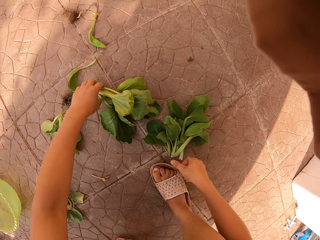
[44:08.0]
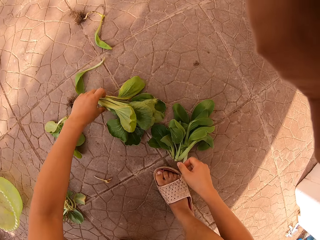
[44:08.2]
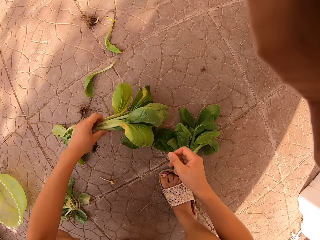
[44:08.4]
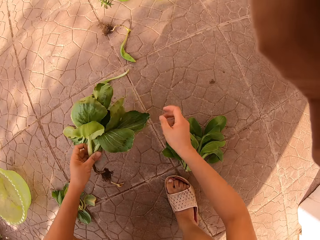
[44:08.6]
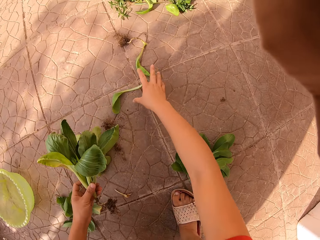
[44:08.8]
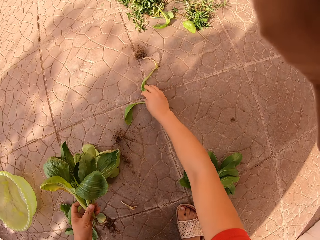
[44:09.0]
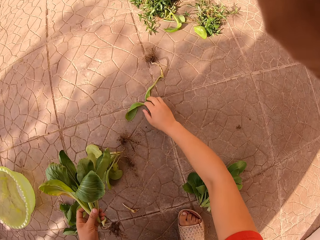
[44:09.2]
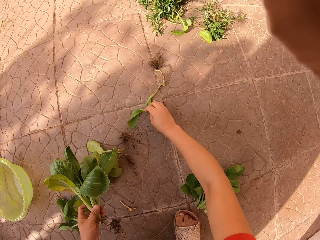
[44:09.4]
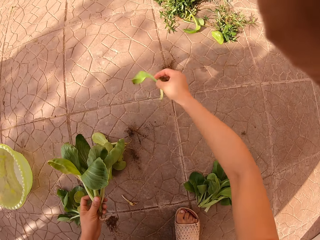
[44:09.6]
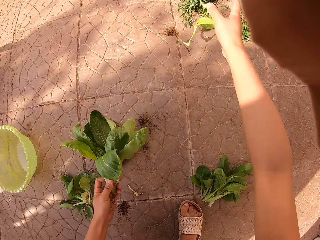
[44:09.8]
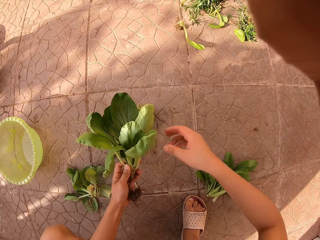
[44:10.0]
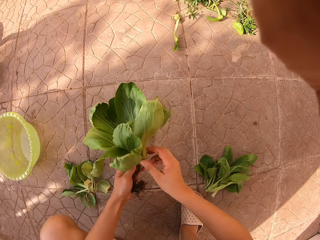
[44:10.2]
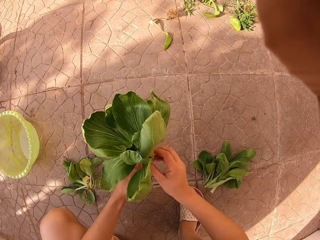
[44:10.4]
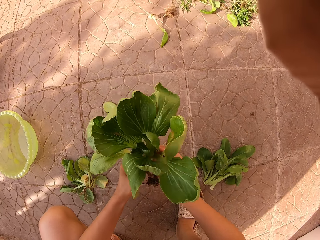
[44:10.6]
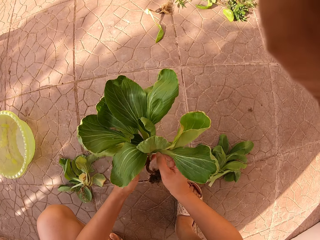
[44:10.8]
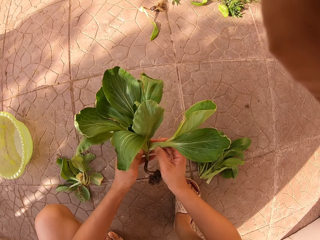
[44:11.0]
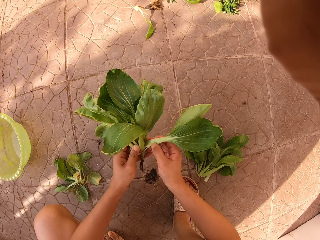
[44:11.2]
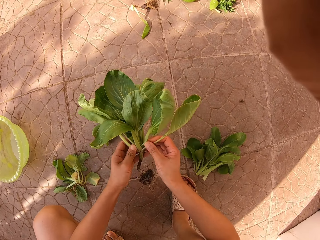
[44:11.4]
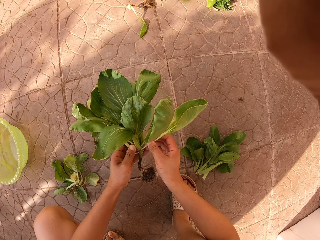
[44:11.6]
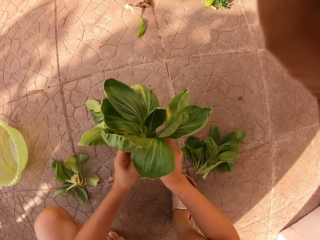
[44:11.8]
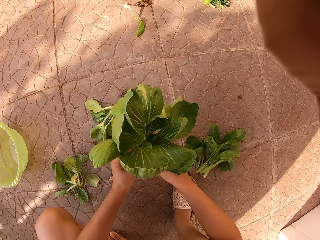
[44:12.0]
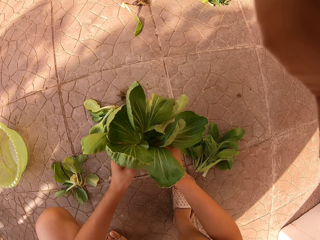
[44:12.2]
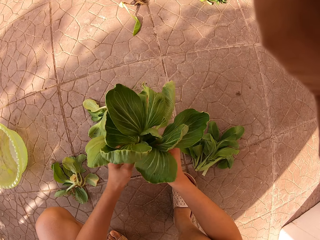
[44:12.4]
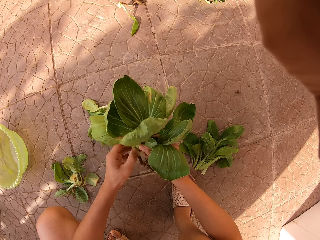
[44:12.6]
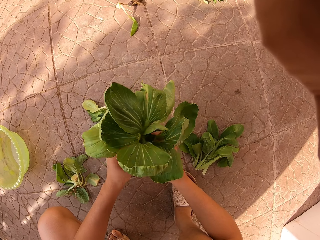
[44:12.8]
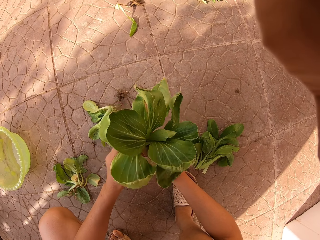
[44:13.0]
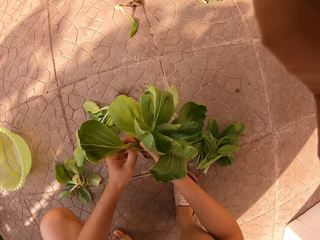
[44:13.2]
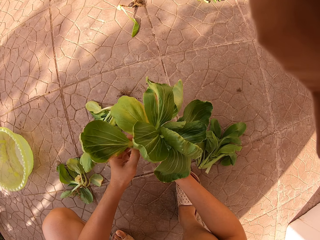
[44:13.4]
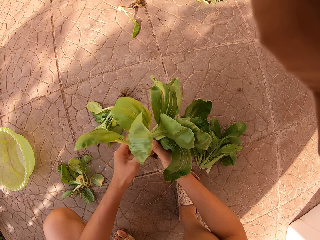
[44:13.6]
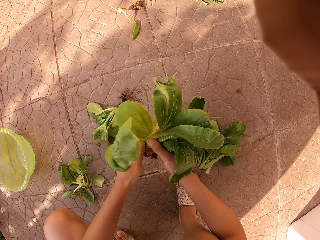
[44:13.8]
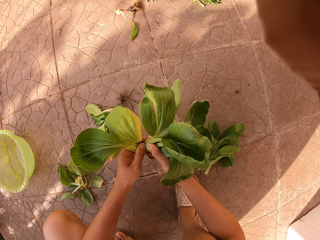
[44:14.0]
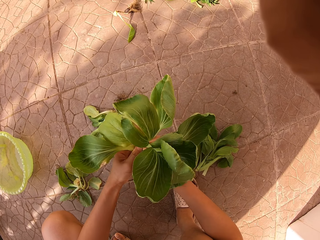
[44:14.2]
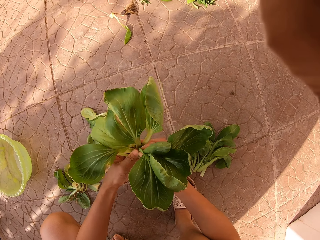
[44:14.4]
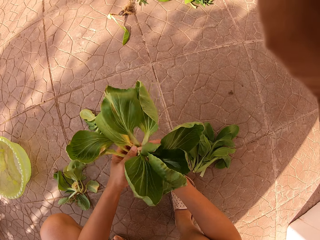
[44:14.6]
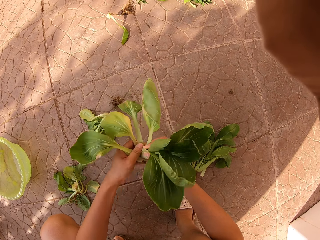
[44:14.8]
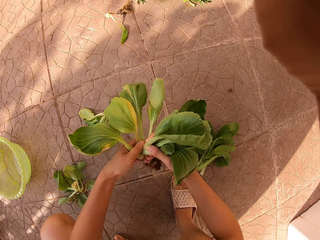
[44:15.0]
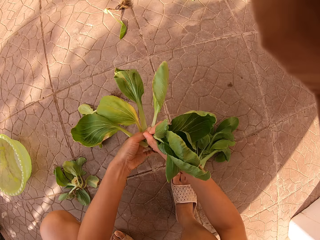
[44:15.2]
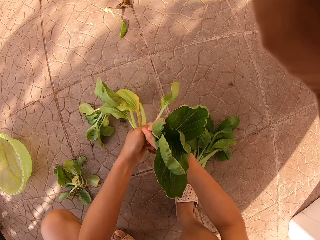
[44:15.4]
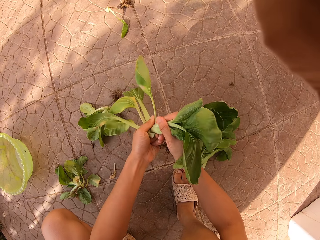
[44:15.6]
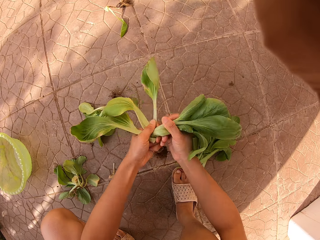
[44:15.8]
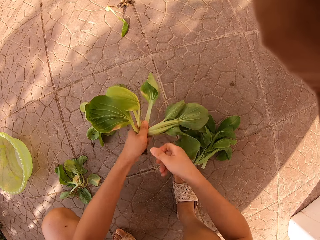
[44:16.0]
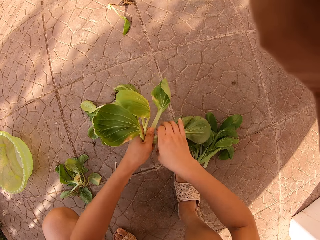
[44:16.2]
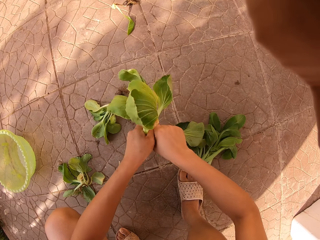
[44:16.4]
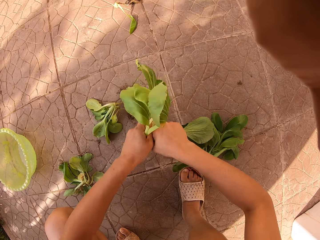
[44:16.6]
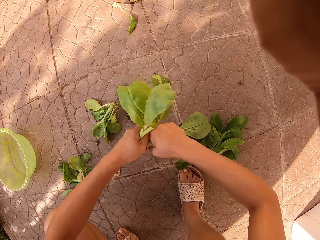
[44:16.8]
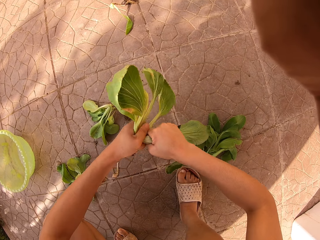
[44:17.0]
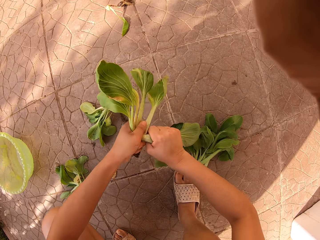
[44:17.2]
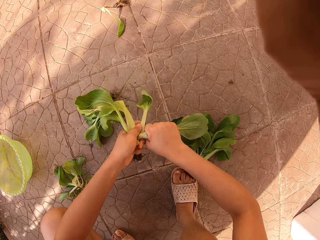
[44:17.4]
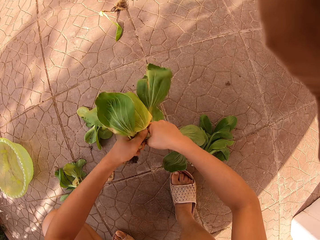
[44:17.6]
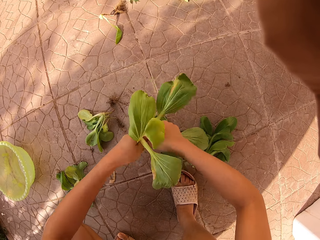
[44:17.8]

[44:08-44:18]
The camera wearer separates plants. They put the part of the spinach on the floor and pick the spinach. They pick a plant from the floor, throw a plant aside and touch a plant. They cut something with their hands.

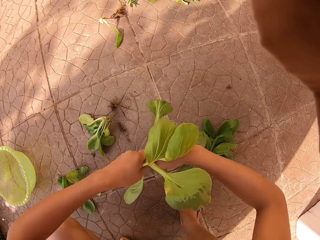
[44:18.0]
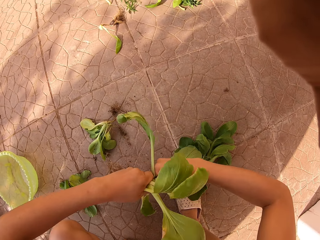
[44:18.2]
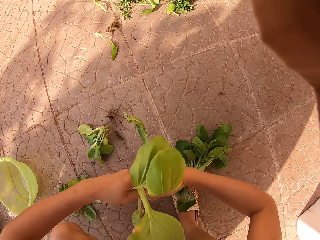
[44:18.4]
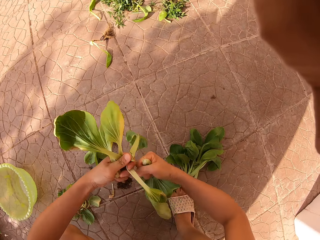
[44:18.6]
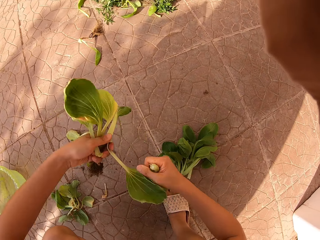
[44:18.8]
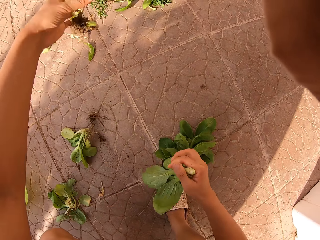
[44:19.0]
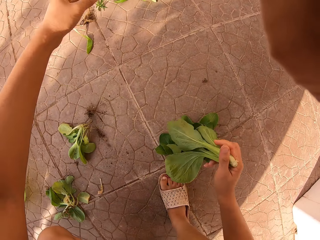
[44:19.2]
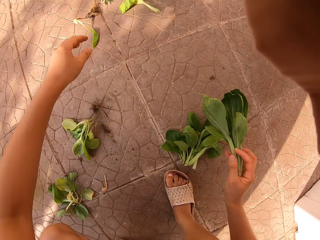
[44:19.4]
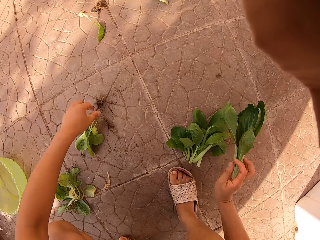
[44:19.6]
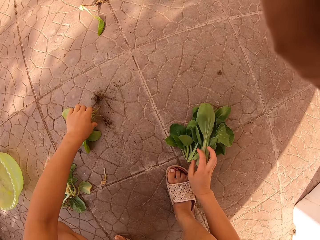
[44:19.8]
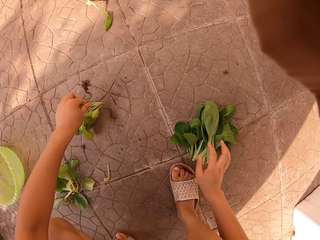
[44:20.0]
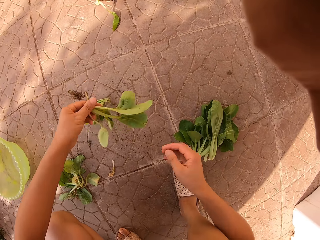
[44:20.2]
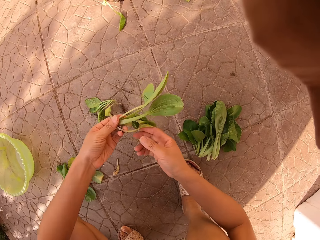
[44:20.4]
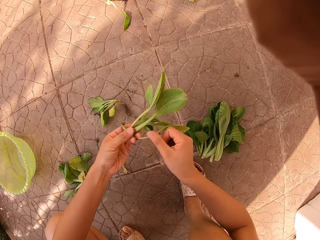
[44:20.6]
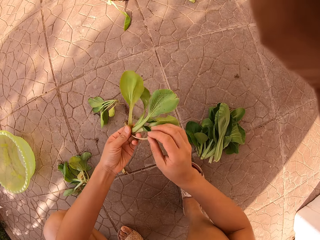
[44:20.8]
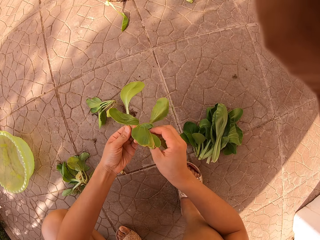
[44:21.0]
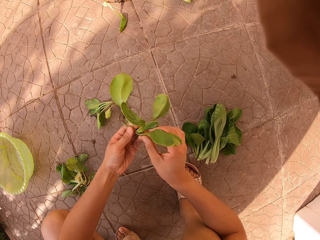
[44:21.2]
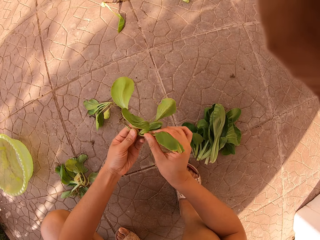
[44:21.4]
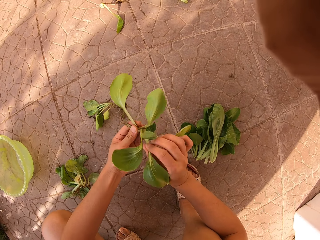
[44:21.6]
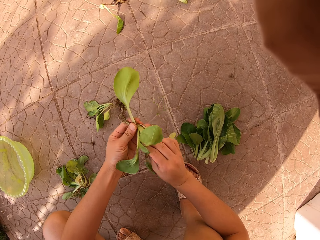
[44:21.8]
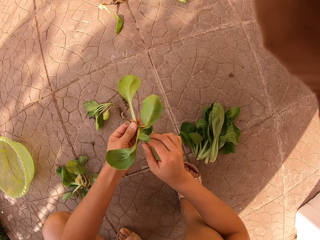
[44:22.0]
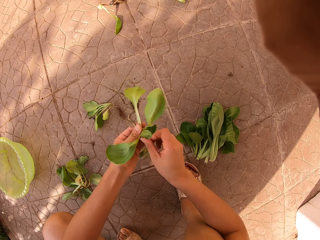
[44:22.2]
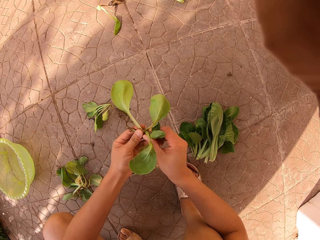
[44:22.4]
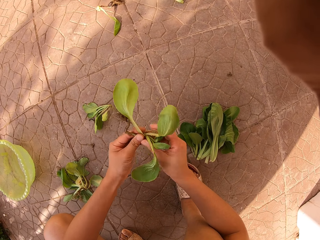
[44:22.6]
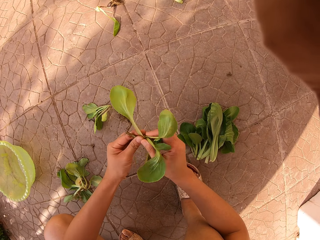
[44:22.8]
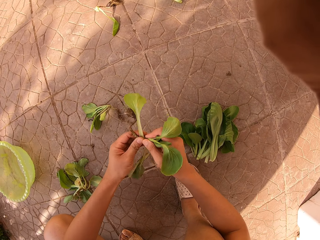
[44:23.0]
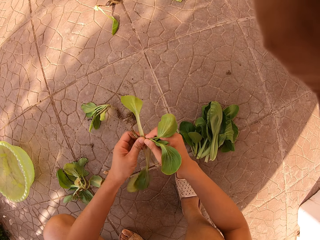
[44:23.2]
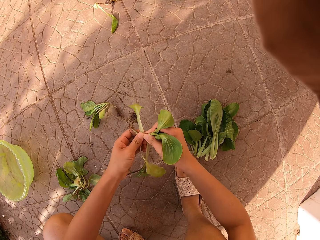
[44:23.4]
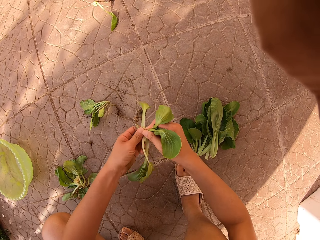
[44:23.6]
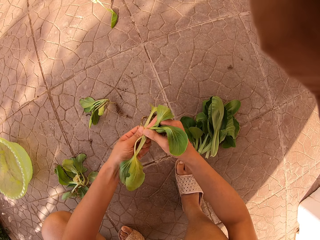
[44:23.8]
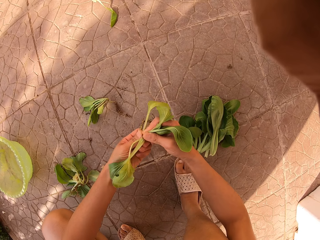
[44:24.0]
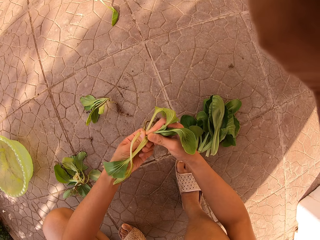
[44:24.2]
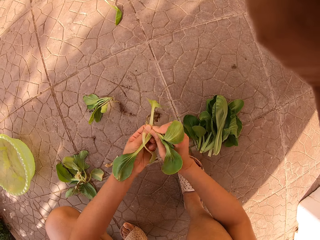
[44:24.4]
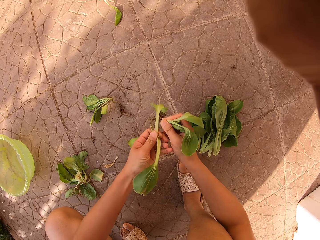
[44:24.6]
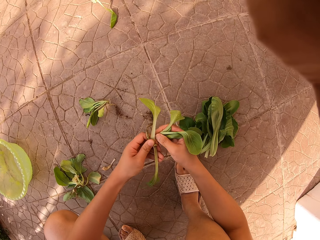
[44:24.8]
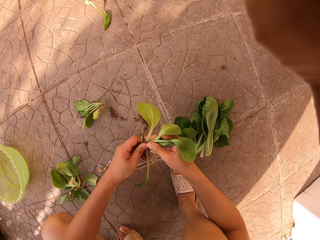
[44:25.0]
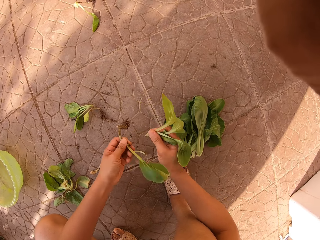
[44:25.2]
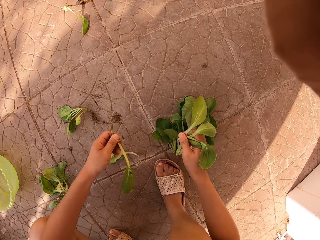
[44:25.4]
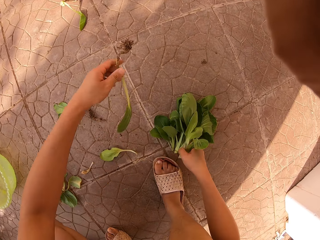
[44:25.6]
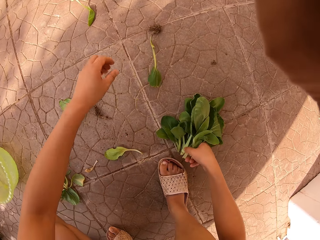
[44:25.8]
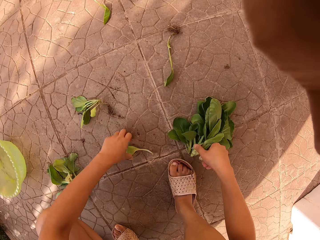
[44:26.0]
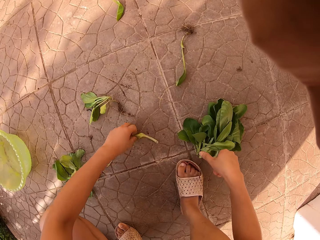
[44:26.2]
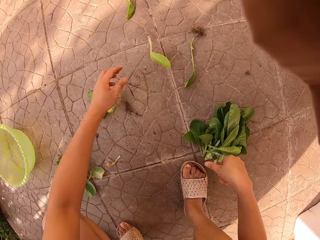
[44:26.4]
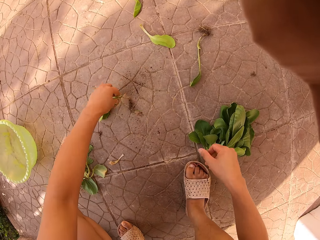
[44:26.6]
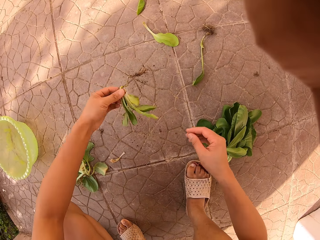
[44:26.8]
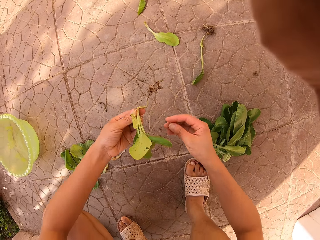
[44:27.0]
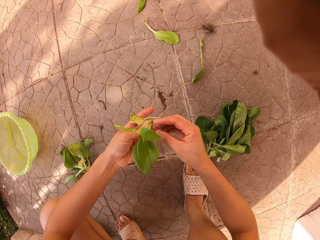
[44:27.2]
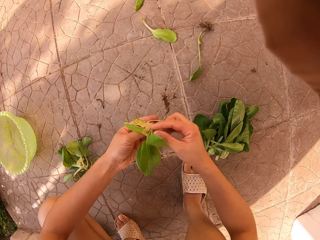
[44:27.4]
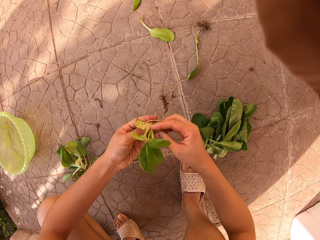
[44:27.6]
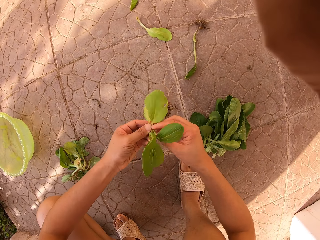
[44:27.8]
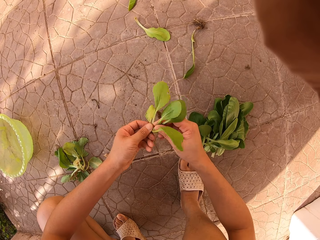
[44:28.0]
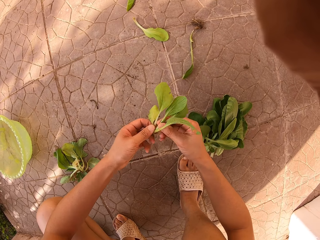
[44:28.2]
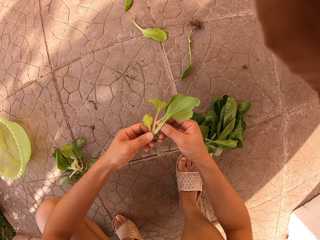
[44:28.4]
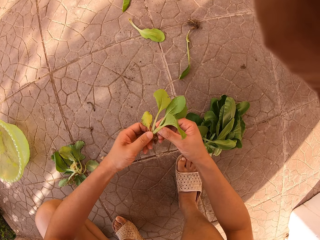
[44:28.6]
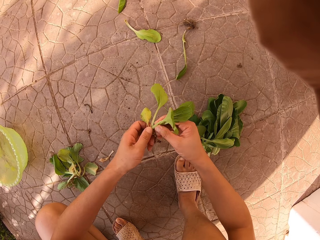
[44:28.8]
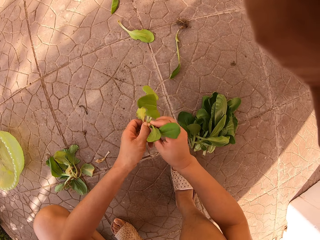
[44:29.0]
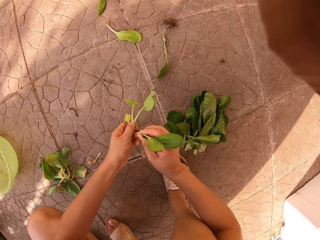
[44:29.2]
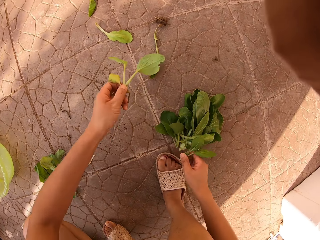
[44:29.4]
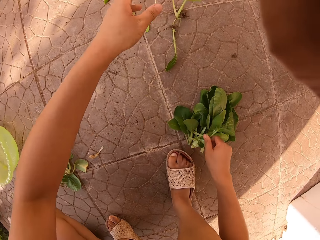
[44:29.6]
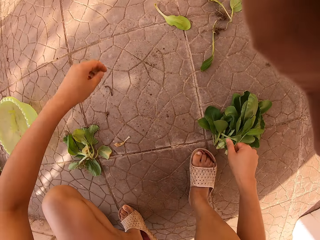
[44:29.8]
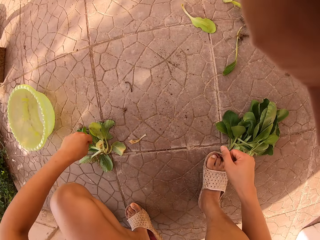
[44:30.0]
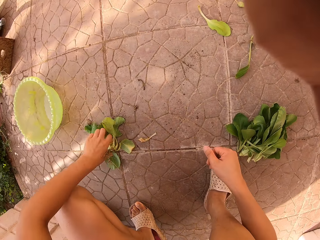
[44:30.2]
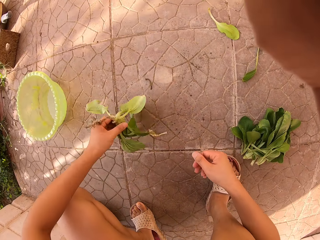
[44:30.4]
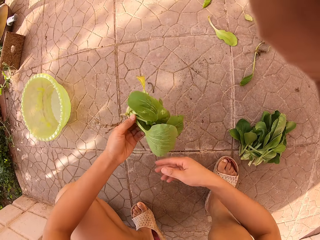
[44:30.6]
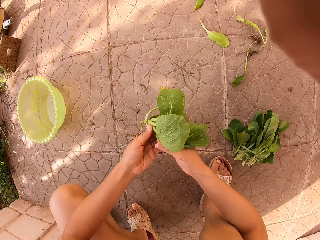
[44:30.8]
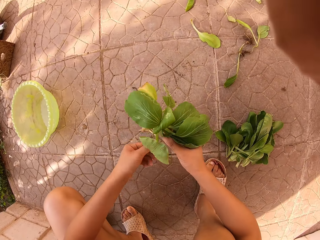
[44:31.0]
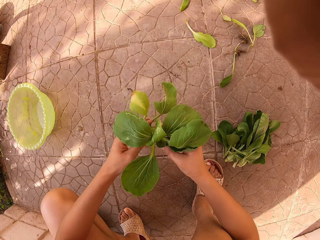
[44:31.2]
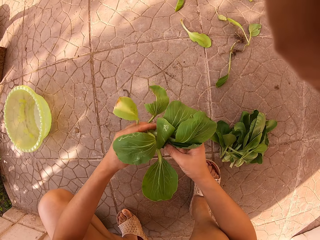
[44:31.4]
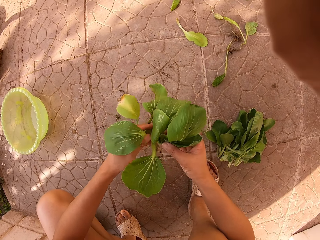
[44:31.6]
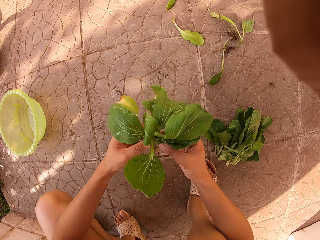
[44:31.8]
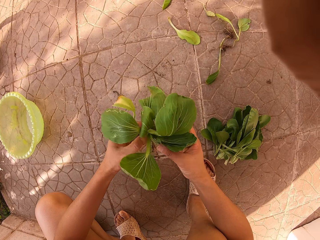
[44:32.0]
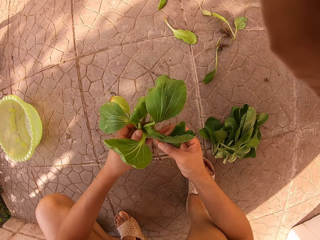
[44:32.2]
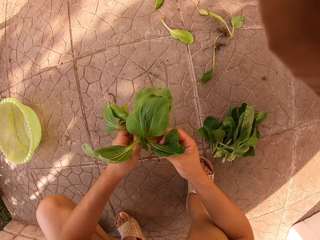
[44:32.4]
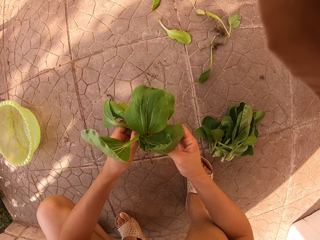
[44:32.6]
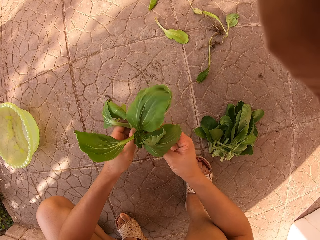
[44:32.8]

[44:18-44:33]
The camera wearer cuts the spinach and puts the spinach on the floor. They throw a plant on the floor. They pick the spinach from the floor and touch a plant. They remove roots from a plant and cut the spinach. They throw the roots away and put the spinach on the floor. They pick the spinach from the floor. They remove roots from a plant, cut the spinach, put the spinach on the floor and throw the roots away. They pick the spinach from the floor.
